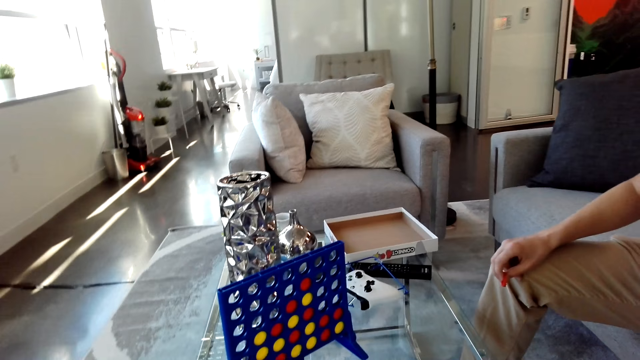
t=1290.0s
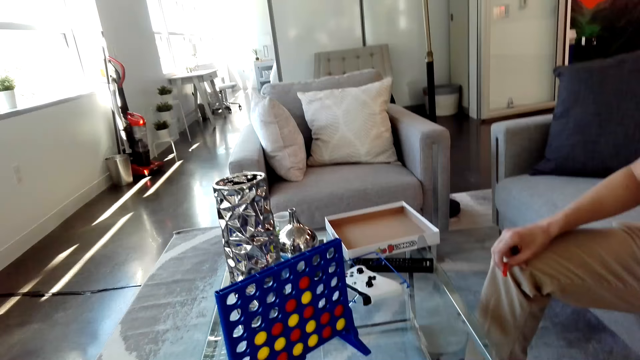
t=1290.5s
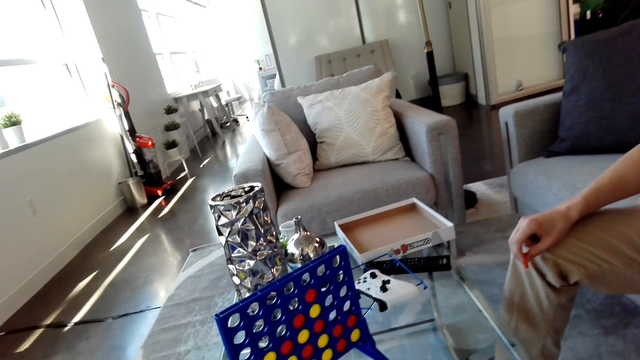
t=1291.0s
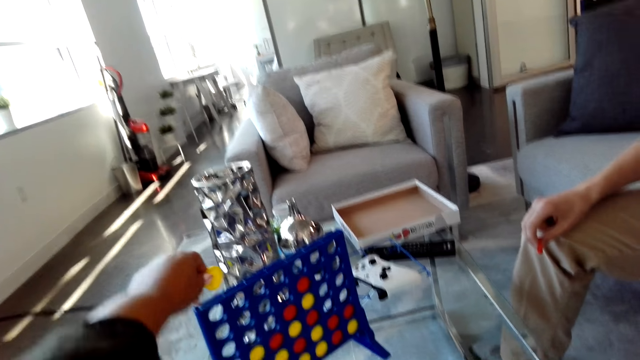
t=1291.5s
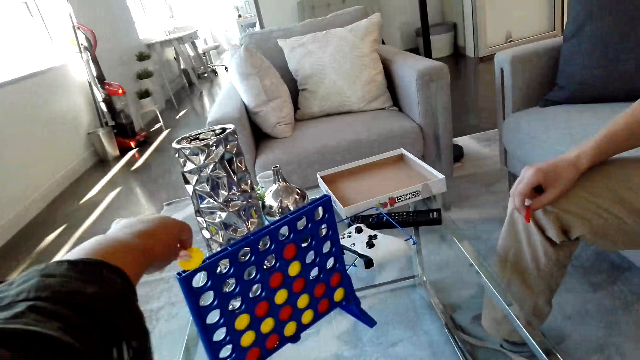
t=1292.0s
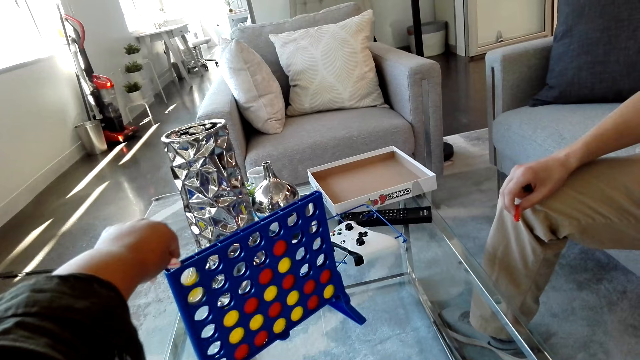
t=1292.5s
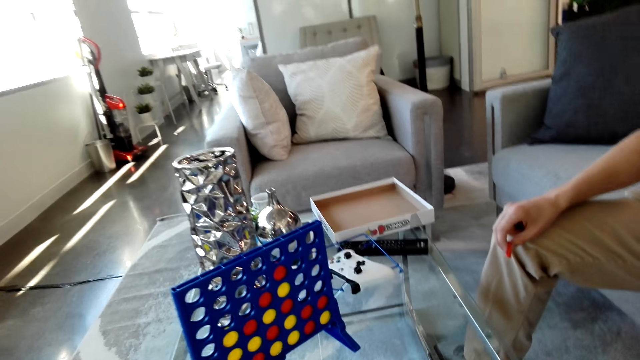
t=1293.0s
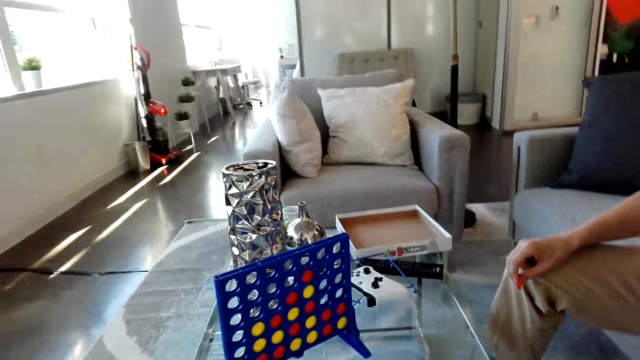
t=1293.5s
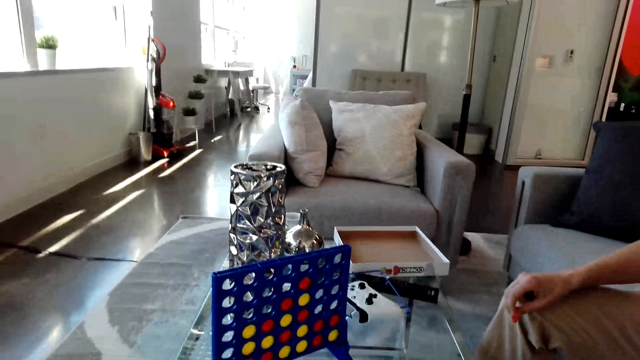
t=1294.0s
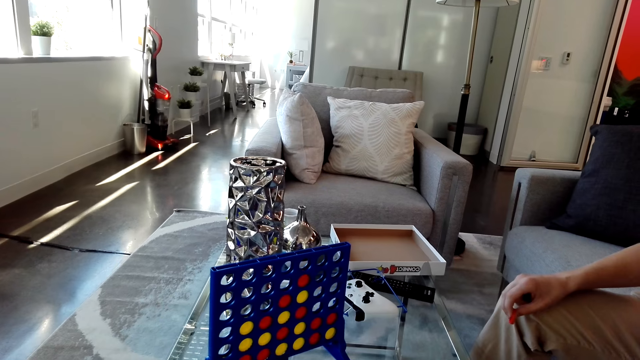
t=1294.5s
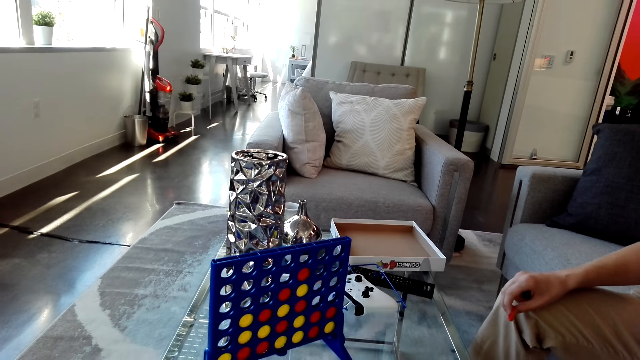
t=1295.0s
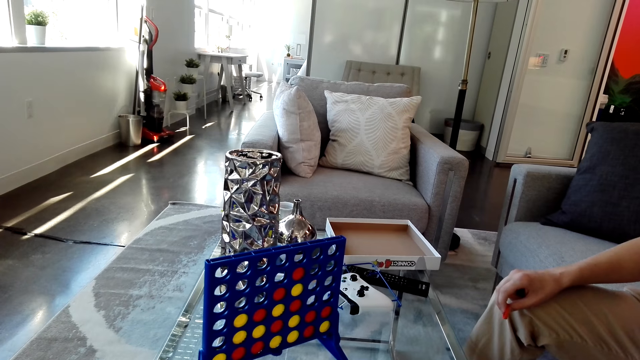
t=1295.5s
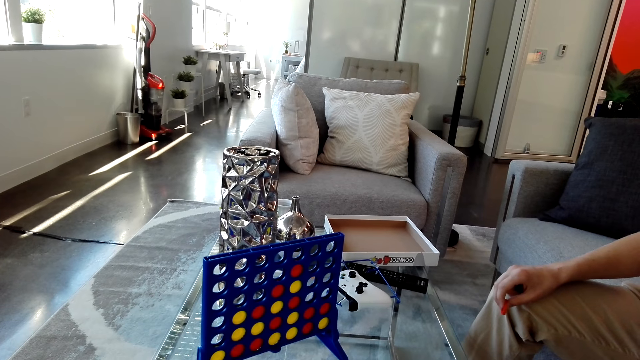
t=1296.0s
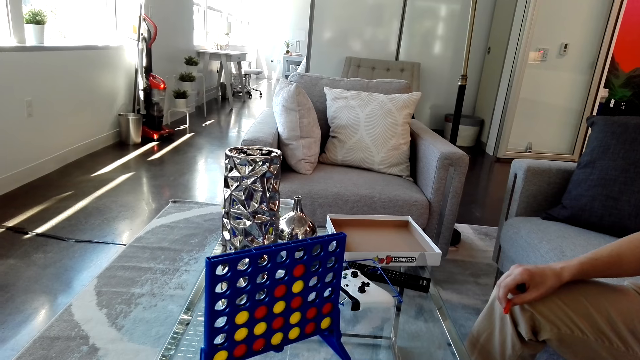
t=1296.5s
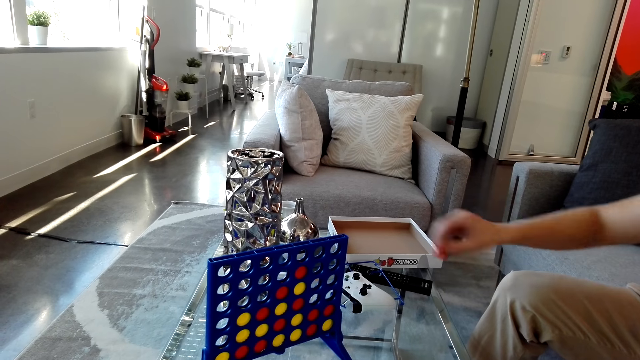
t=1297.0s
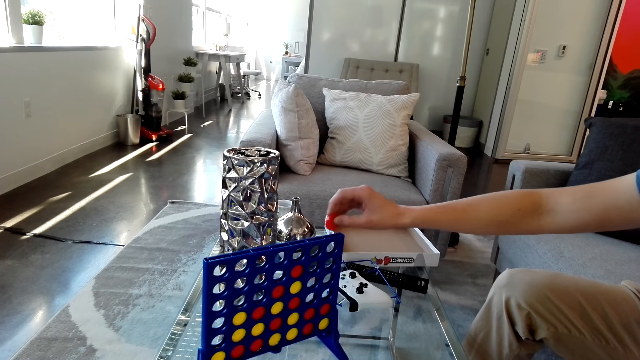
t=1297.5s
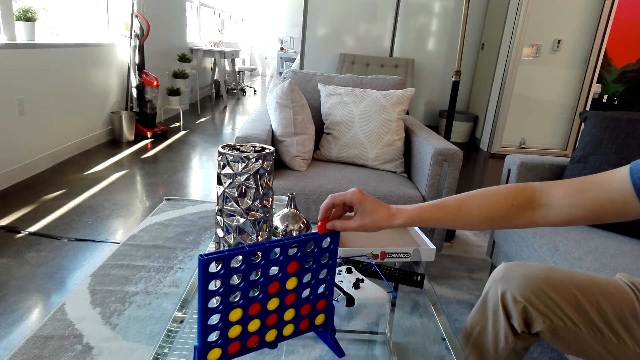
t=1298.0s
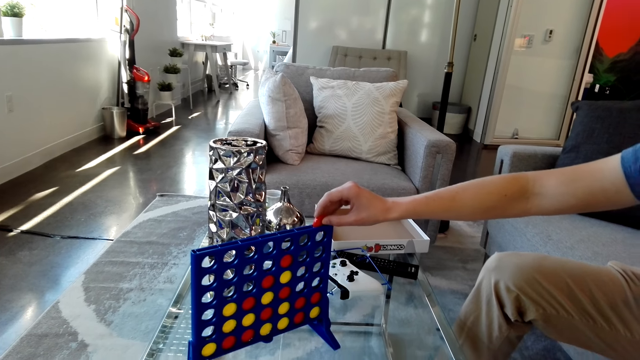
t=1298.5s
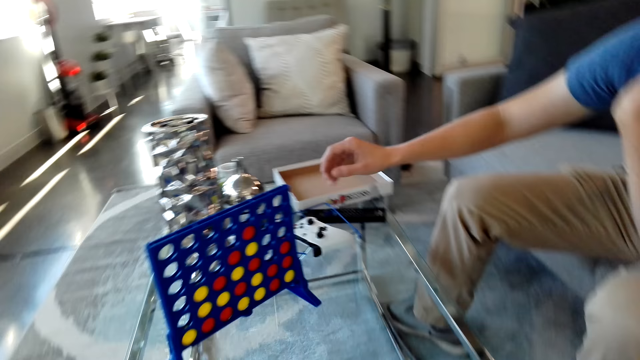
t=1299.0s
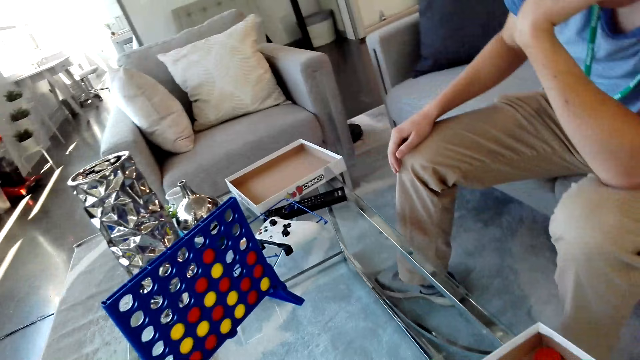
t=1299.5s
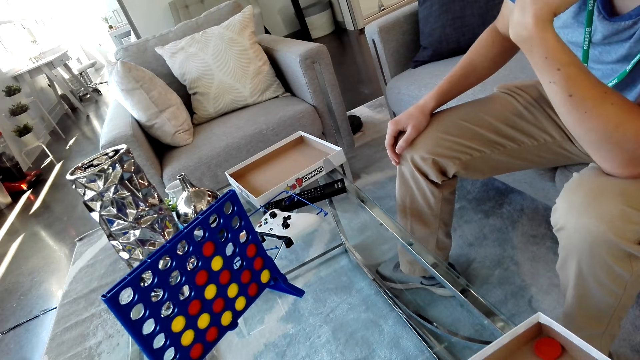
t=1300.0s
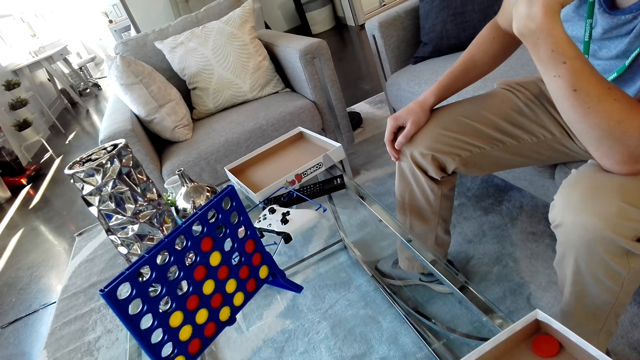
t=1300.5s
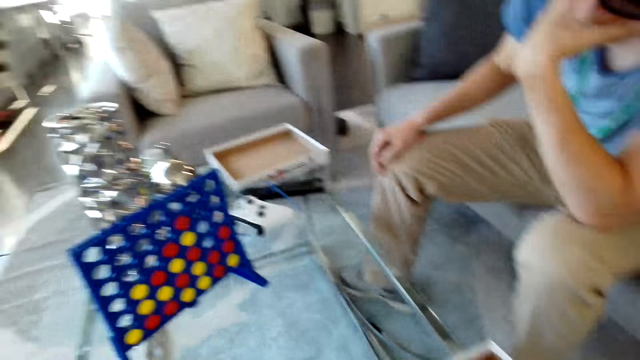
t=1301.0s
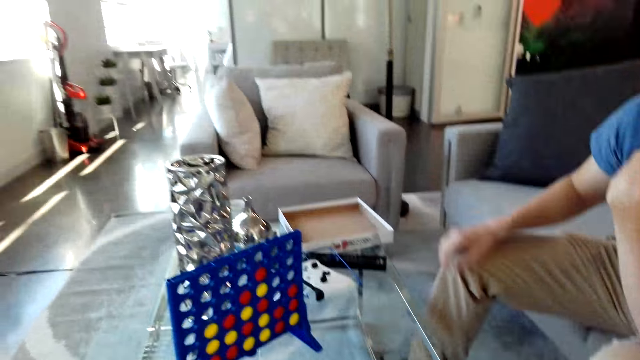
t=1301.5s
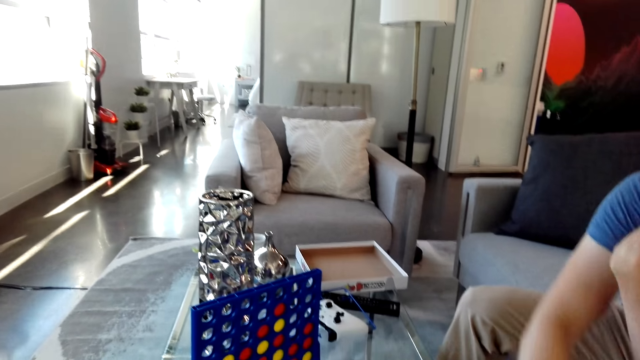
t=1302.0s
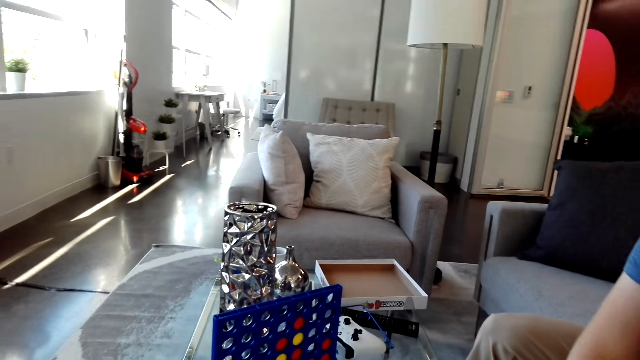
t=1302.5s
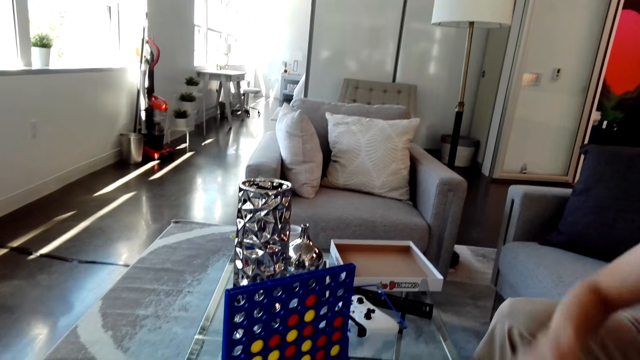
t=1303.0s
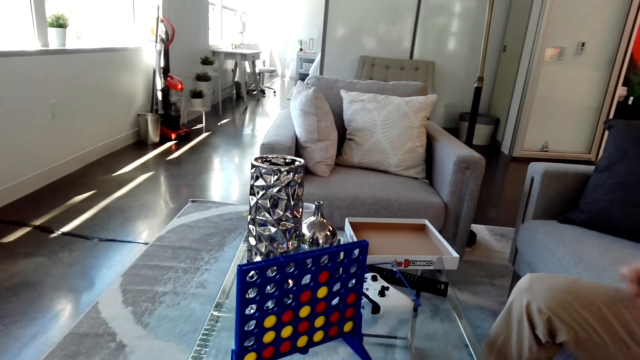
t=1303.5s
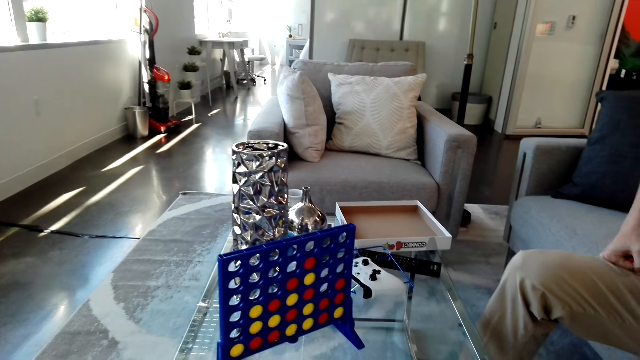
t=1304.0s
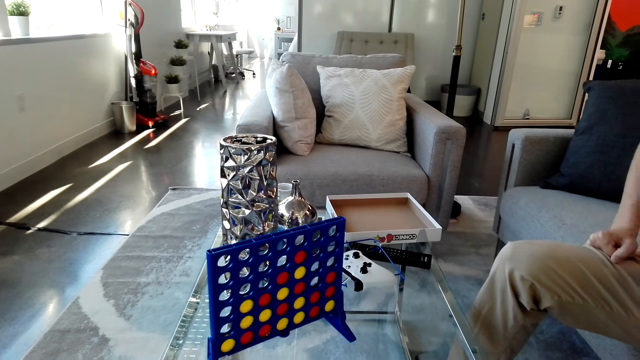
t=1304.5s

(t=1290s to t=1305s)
The camera wearer drops a yellow disc in the grid. They look at the grid on a table. A man drops the red disc in the grid. The camera wearer looks at the grid on the table.

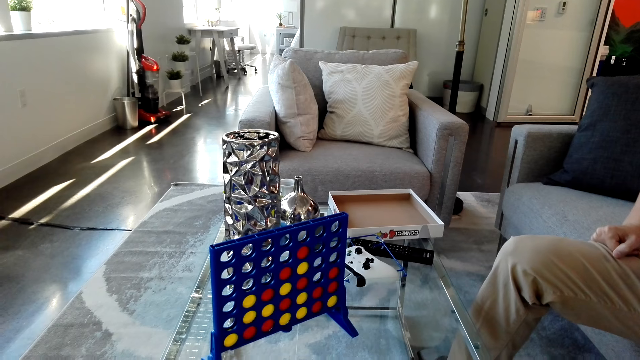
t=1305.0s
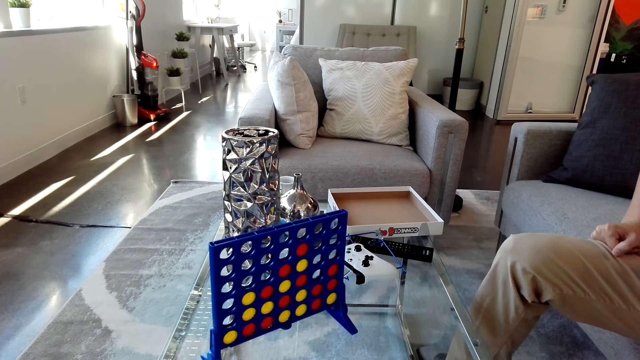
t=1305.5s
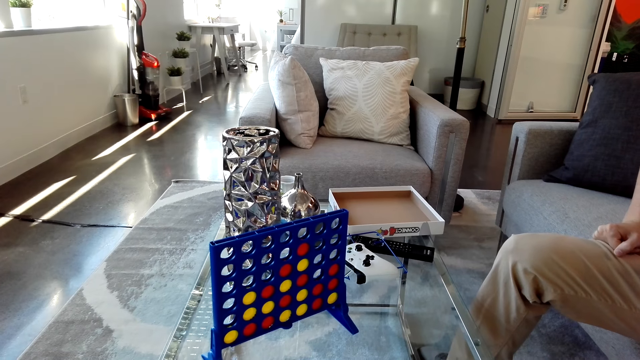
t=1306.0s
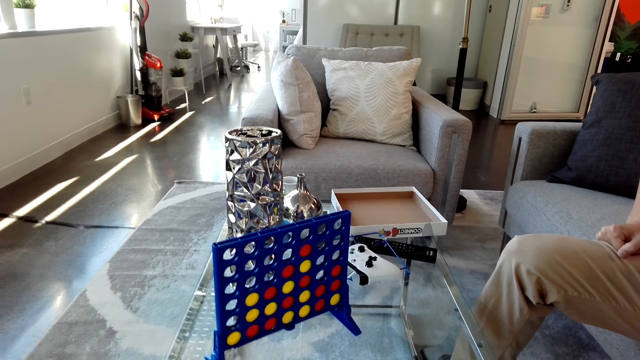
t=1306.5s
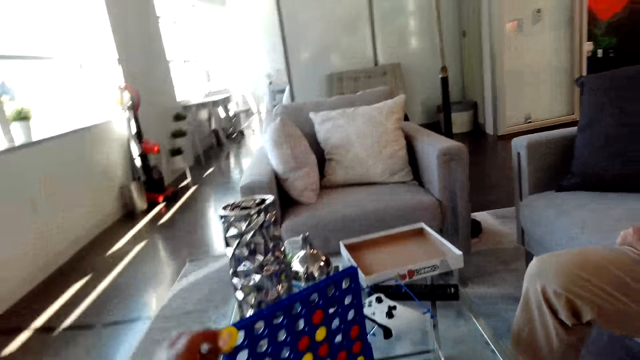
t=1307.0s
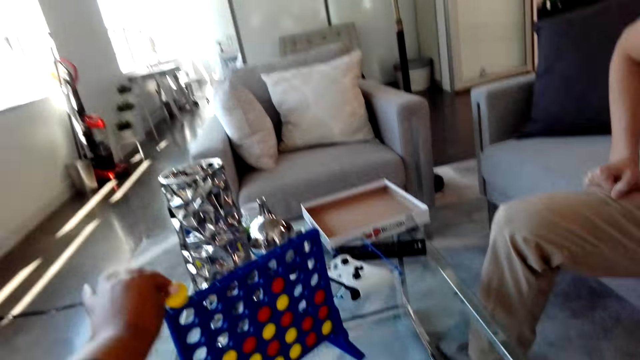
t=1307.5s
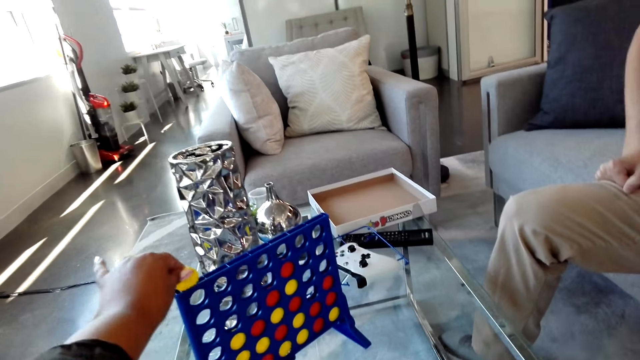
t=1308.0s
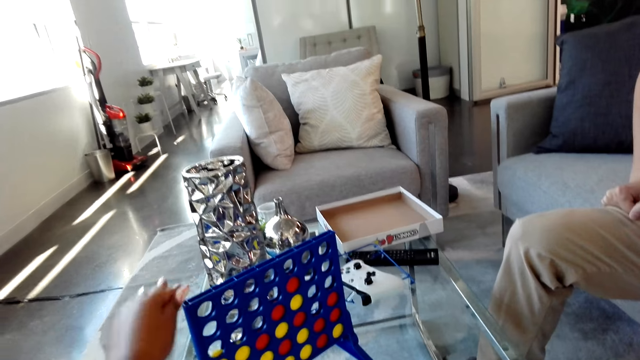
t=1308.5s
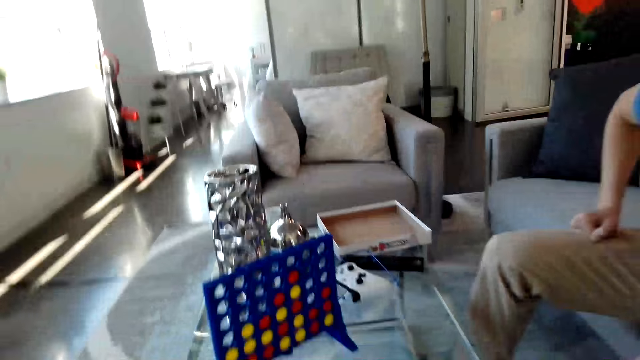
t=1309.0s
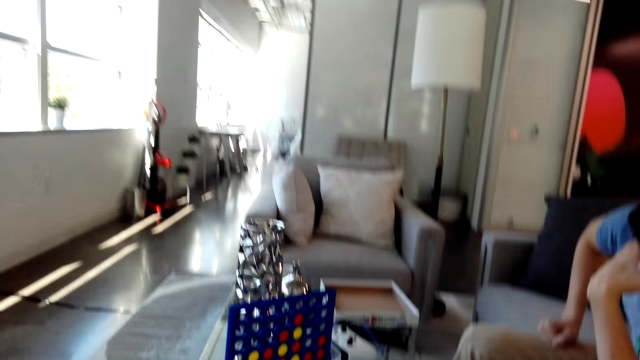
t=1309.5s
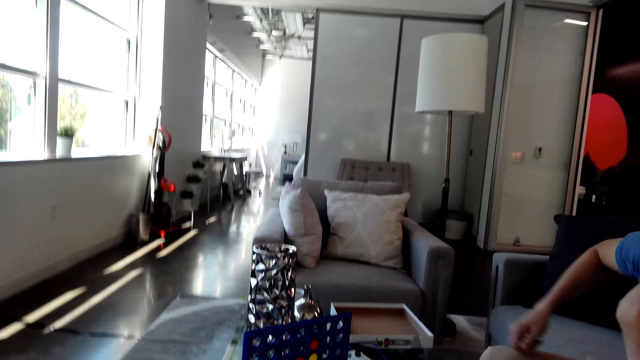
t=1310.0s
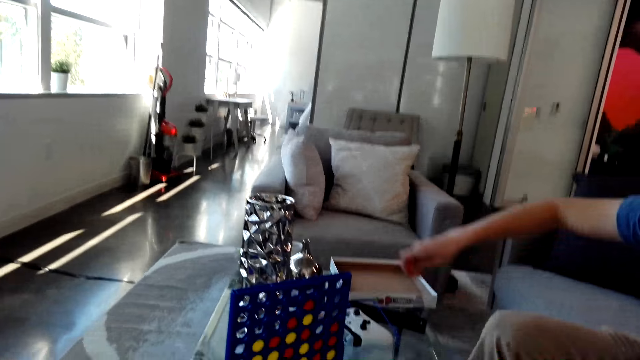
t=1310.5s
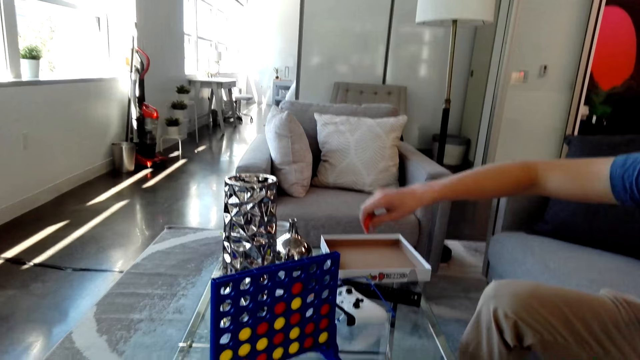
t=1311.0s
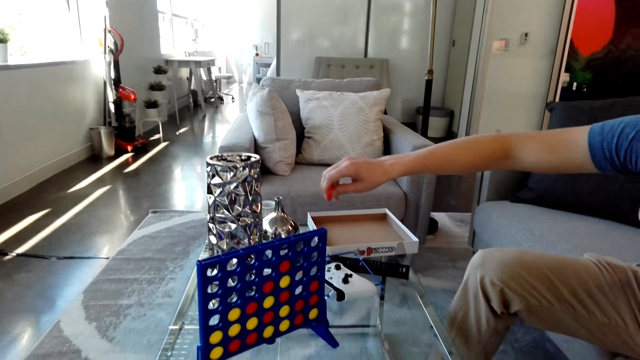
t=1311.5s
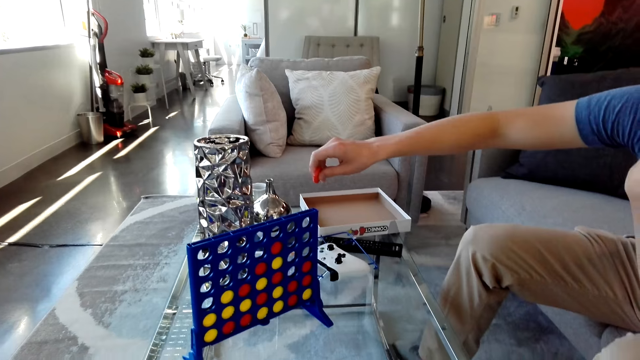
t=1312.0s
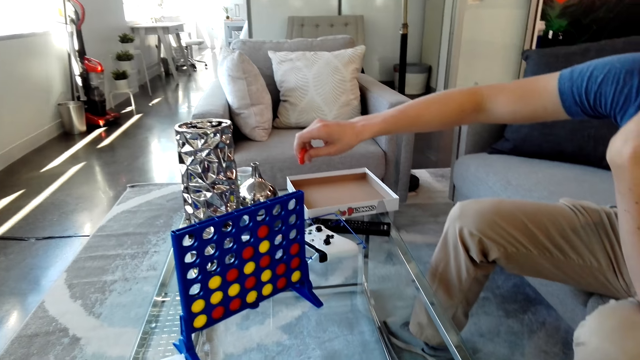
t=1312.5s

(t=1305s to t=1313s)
The camera wearer drops a yellow disc in the grid.
